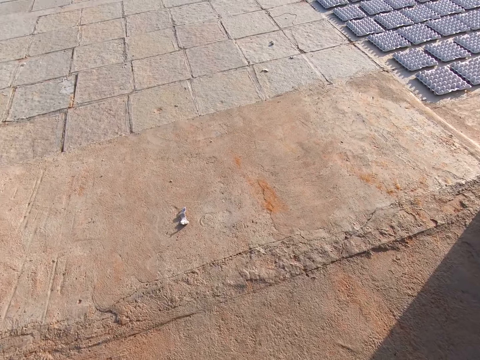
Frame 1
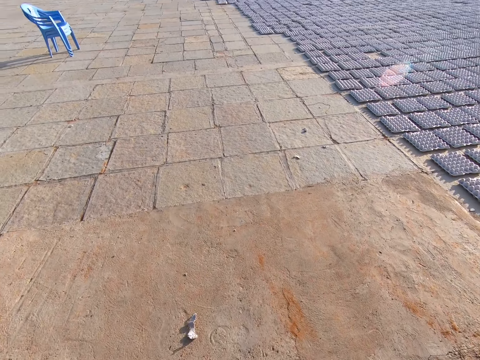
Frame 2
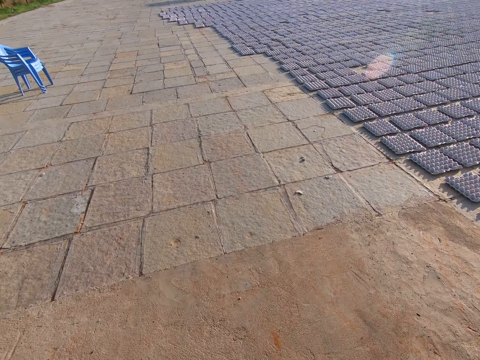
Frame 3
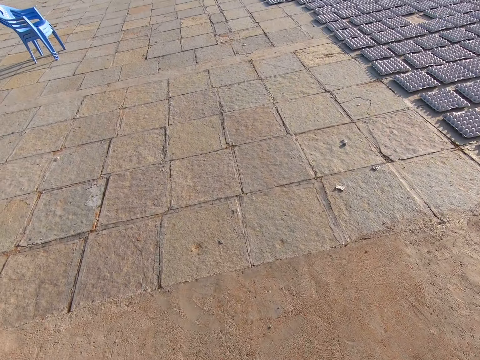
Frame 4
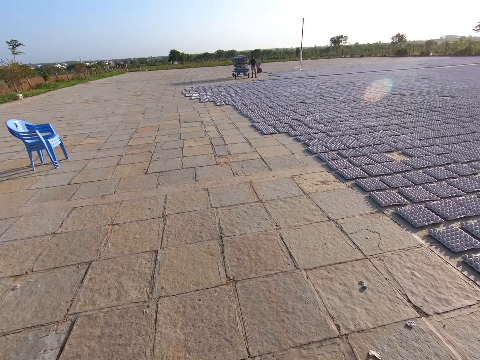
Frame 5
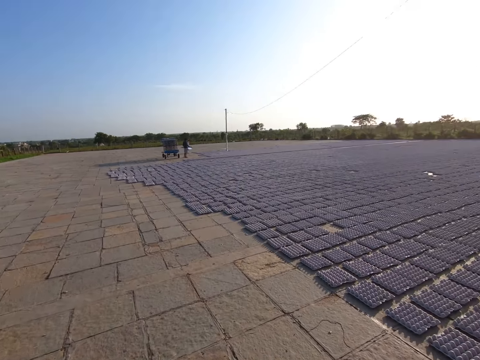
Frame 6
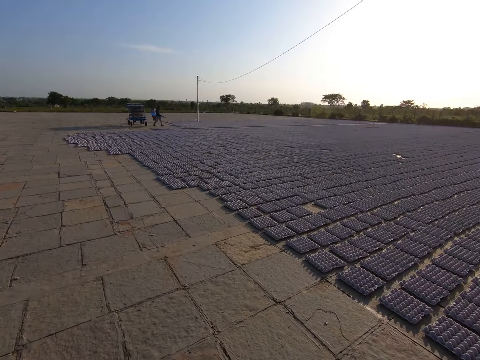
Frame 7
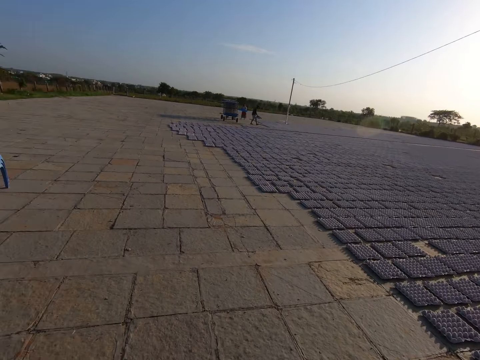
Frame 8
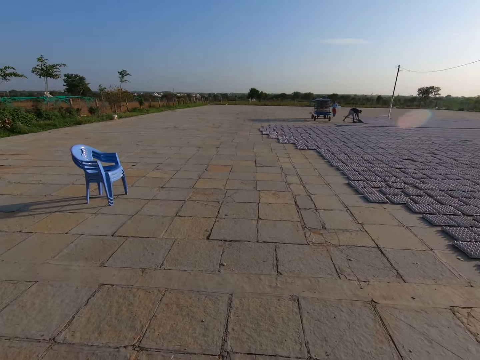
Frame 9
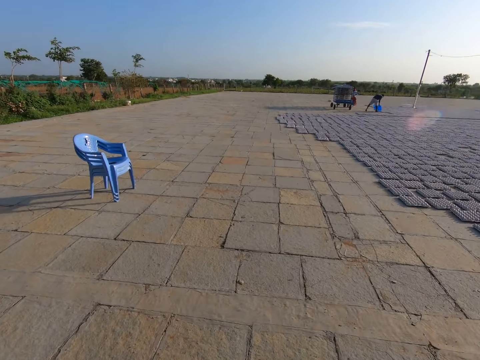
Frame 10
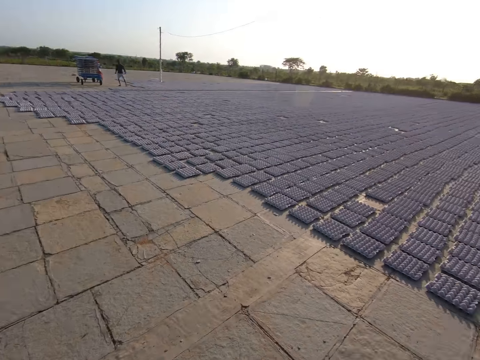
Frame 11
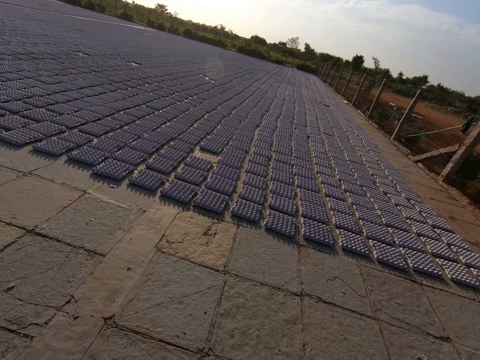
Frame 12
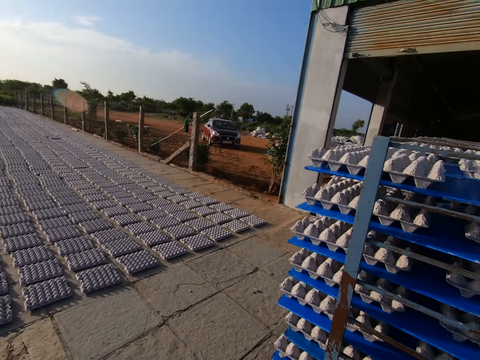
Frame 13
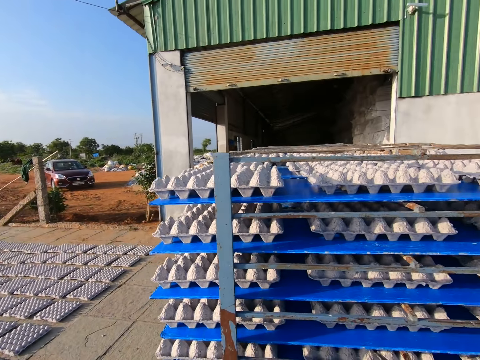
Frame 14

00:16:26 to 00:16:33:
The camera wearer pulls the cart outside the factory.

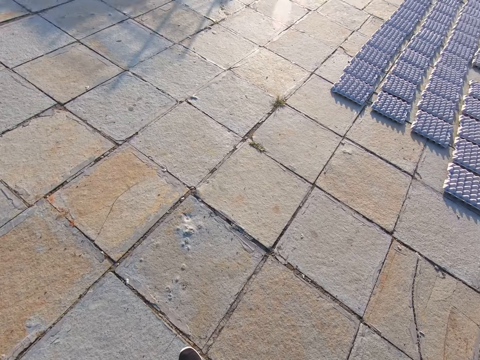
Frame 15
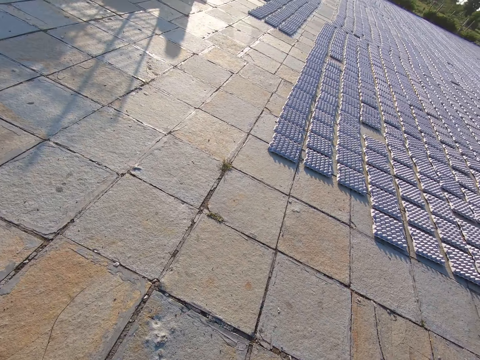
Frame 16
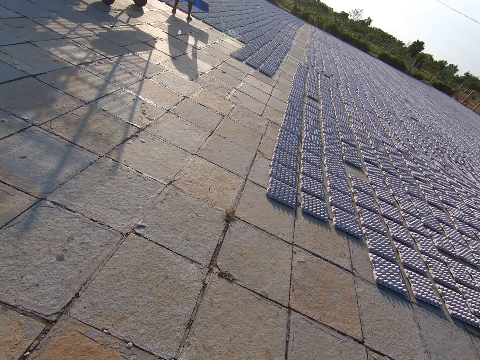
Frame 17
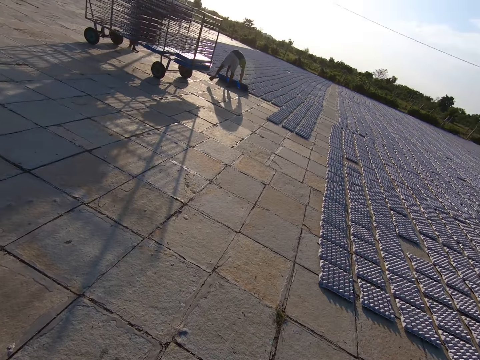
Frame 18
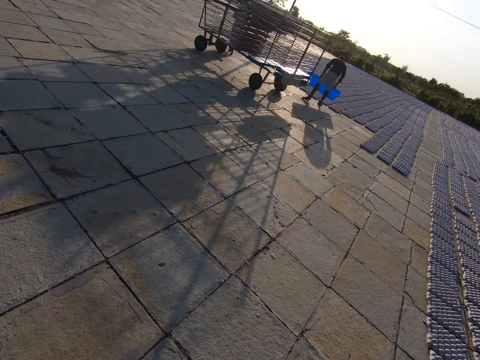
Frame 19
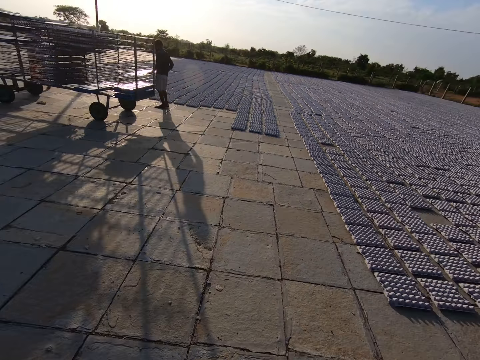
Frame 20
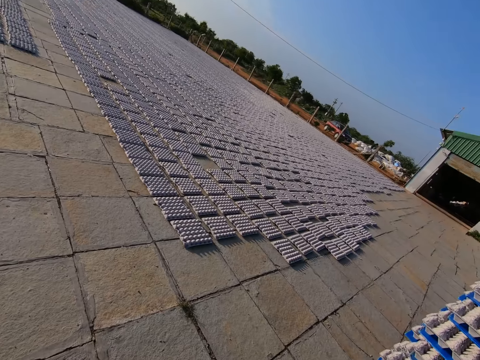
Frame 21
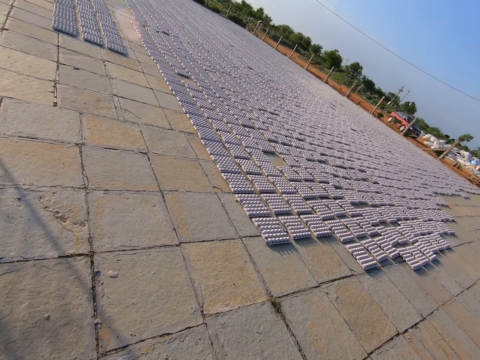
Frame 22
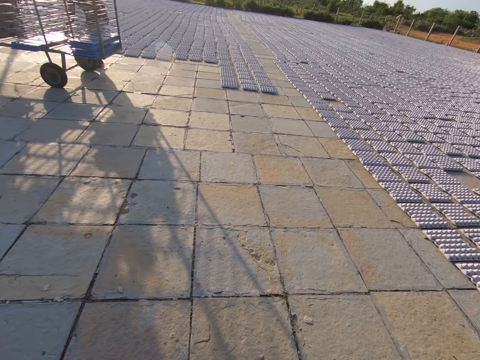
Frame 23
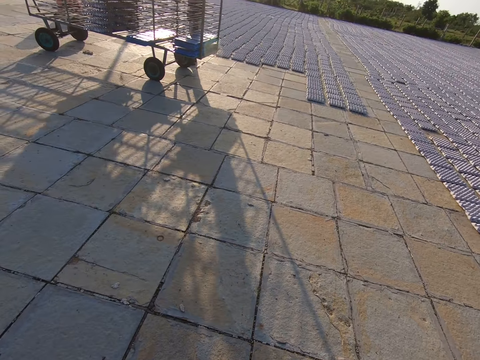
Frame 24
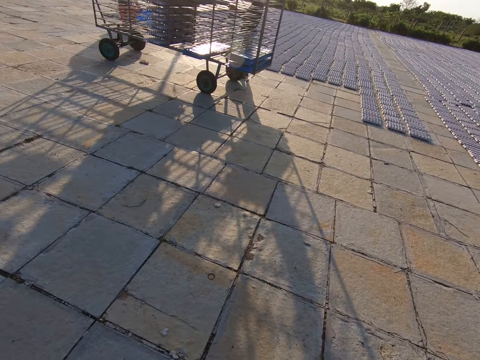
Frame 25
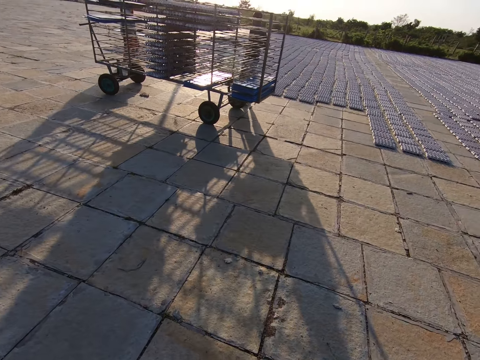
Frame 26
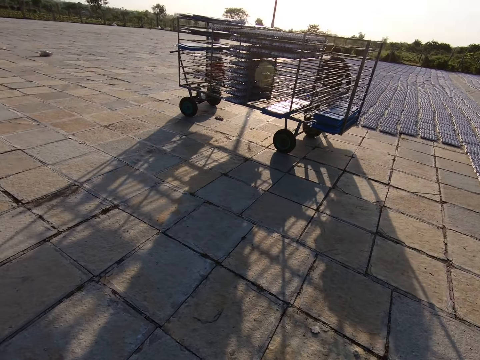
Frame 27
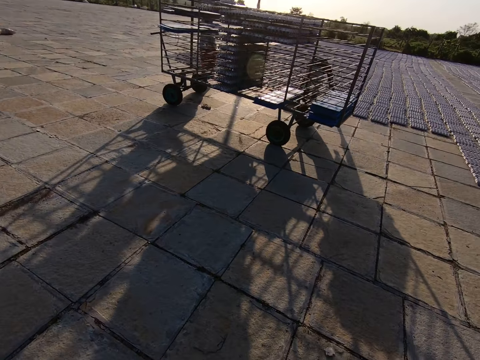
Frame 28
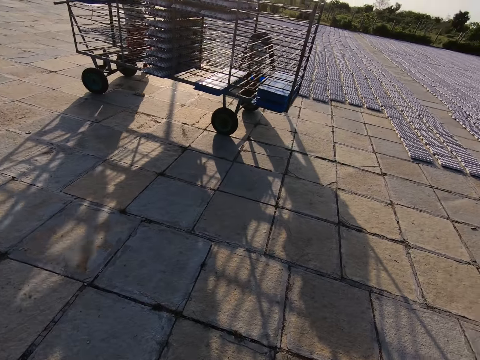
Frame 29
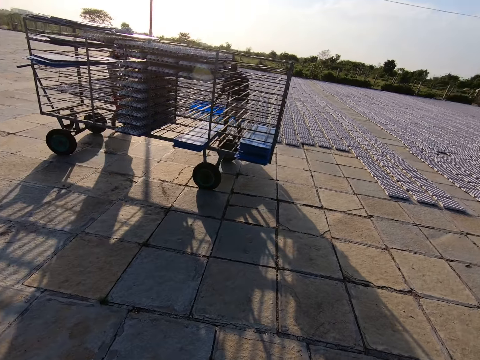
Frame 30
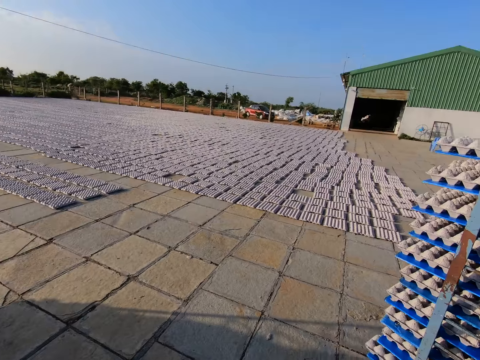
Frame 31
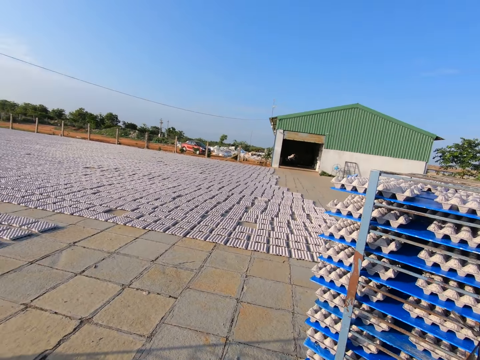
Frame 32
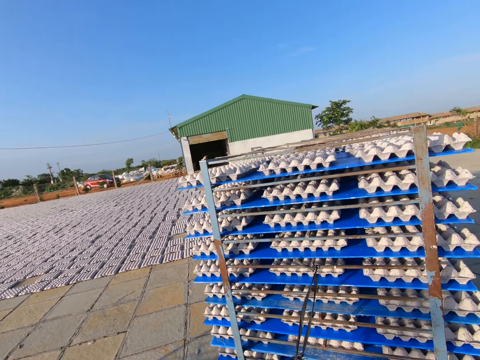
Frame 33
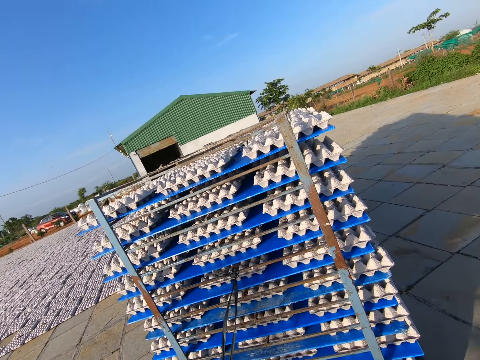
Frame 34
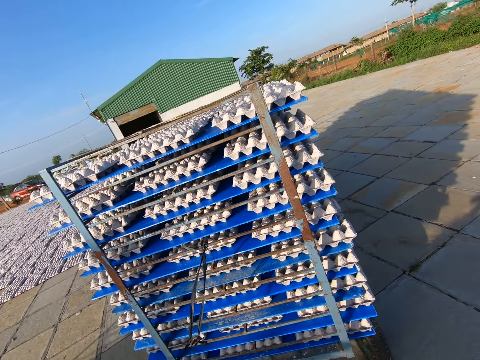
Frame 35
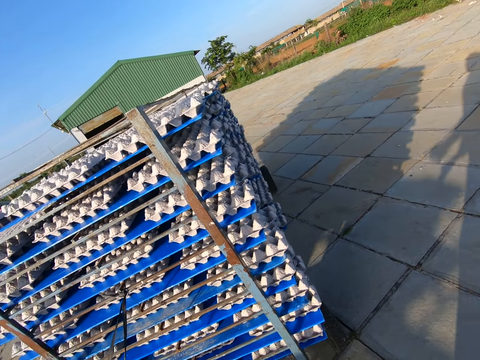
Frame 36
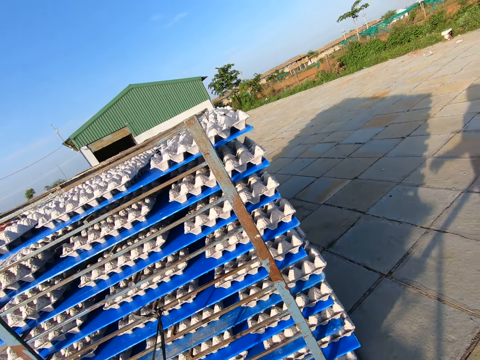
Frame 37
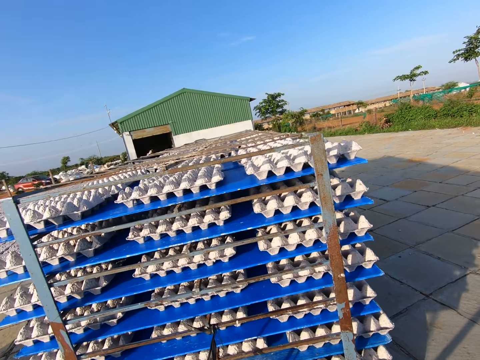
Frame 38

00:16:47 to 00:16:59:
A man drops some crates from a tray on the ground with both hands.

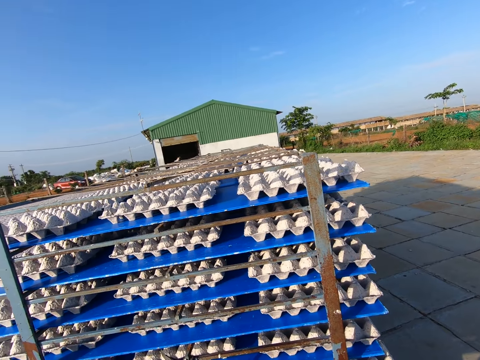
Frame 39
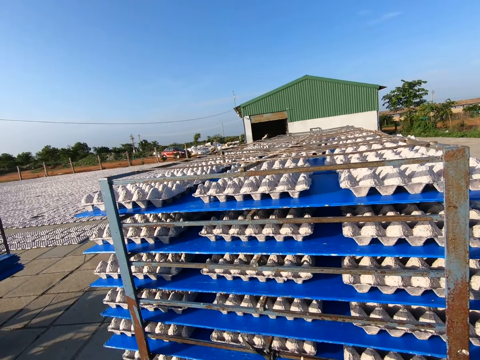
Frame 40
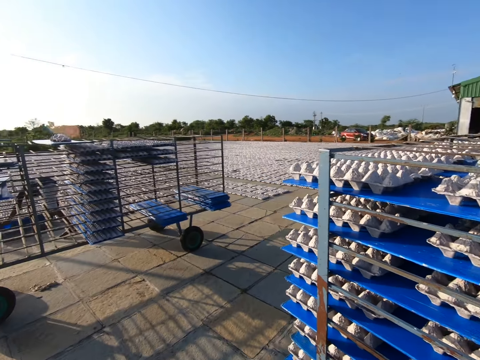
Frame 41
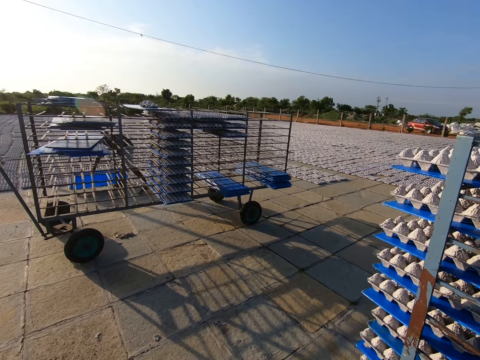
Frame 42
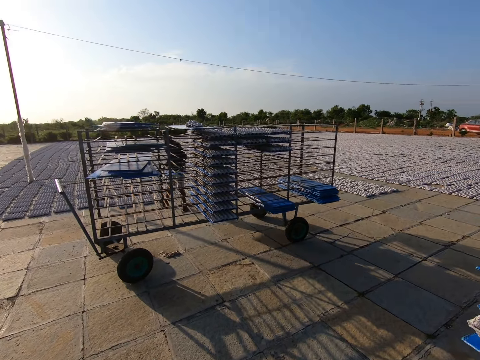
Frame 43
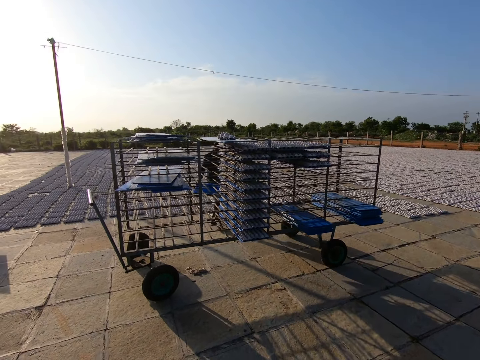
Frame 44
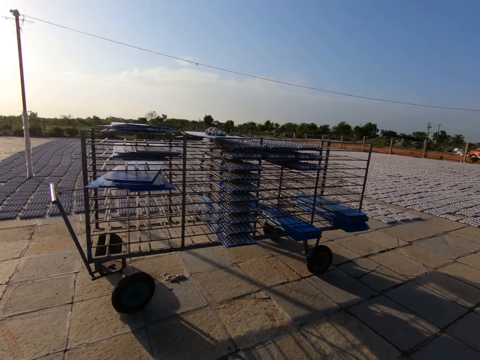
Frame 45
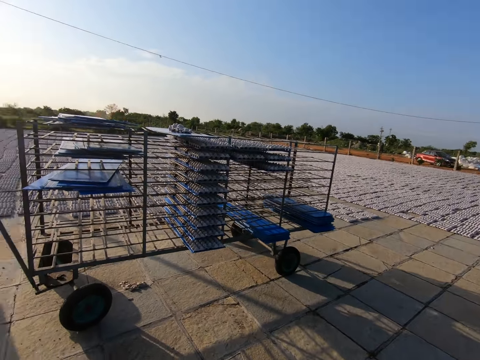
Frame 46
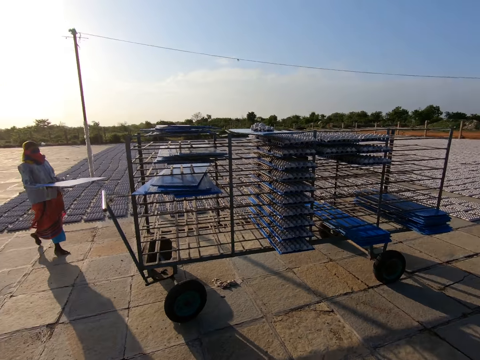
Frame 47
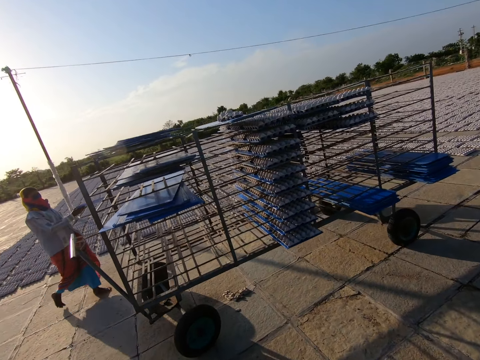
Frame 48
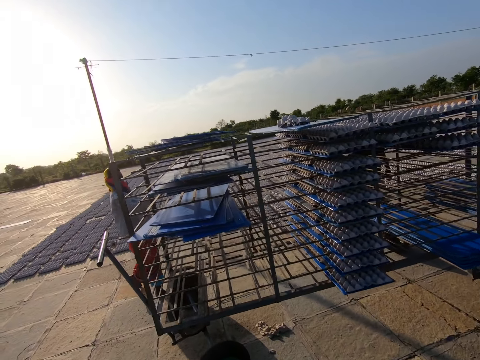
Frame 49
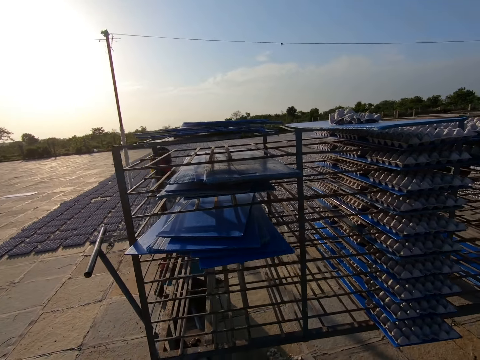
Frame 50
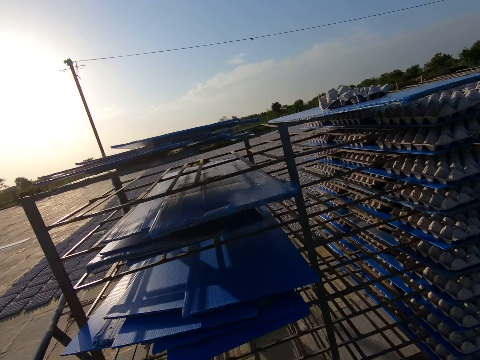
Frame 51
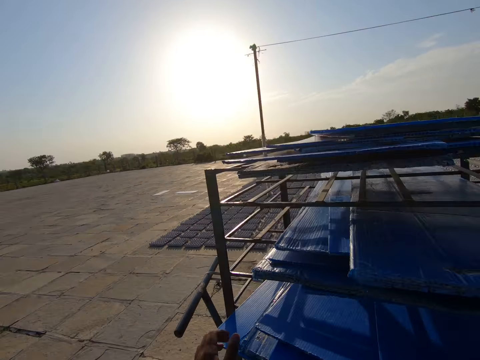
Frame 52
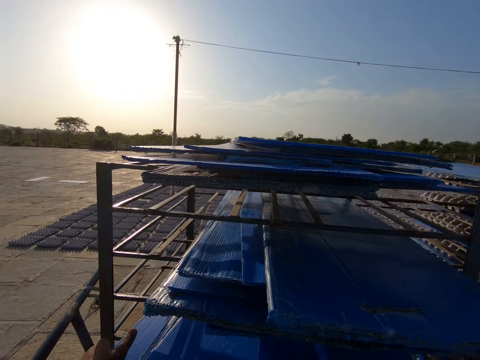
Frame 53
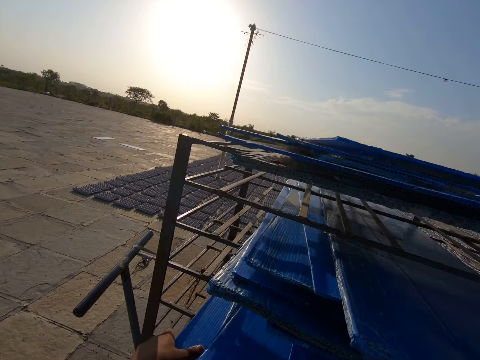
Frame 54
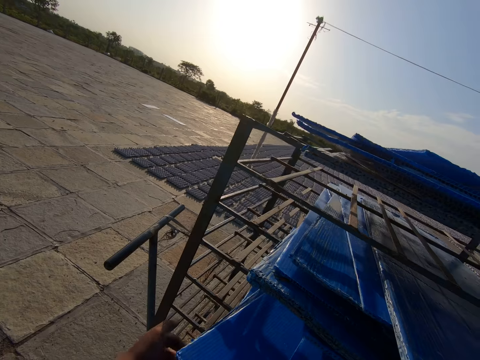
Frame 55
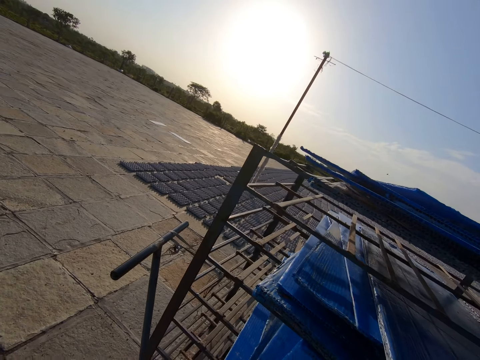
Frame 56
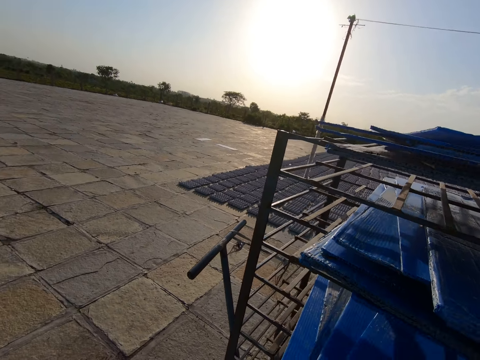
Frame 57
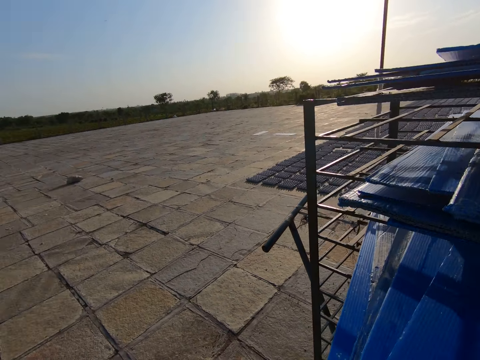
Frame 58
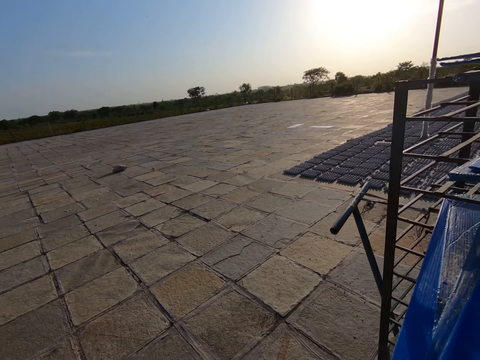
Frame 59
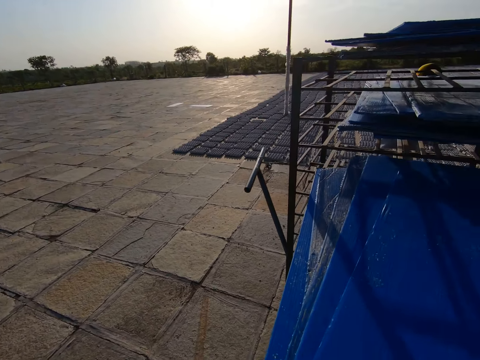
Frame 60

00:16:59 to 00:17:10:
The camera wearer picks up some trays from a rack with both hands. They pull out plastic boards on the cart.
